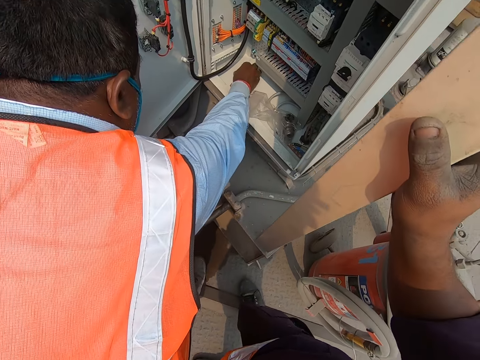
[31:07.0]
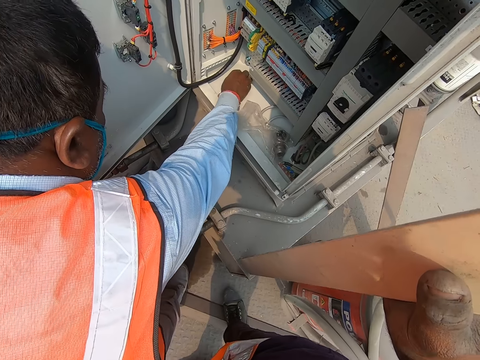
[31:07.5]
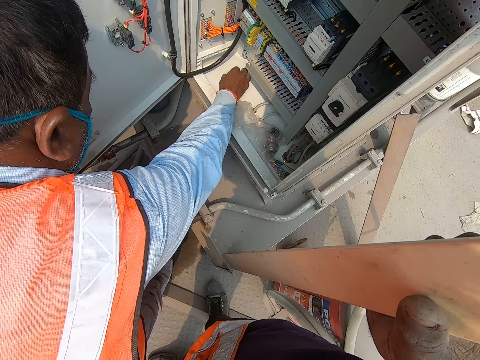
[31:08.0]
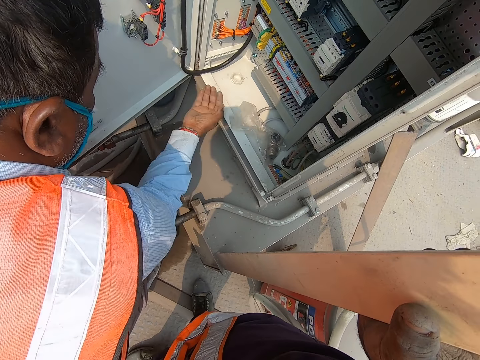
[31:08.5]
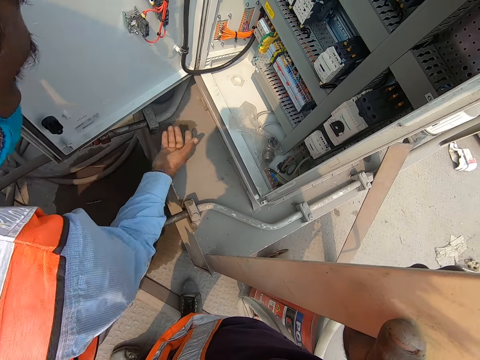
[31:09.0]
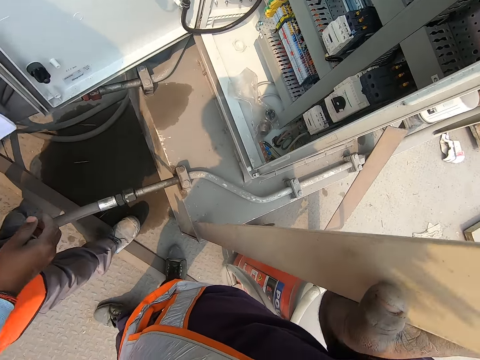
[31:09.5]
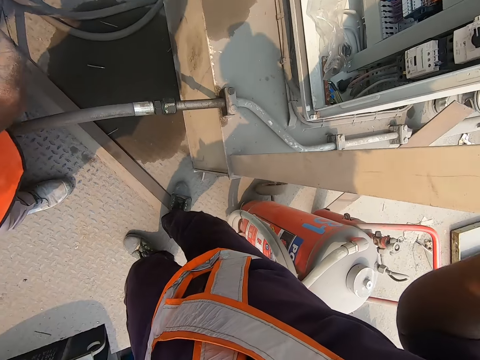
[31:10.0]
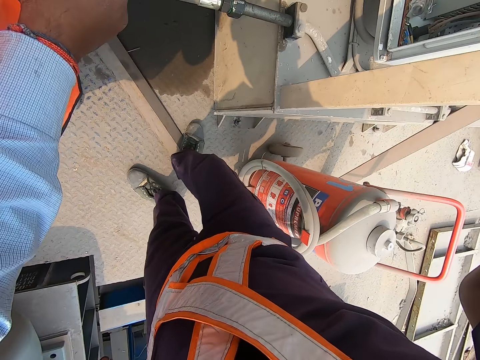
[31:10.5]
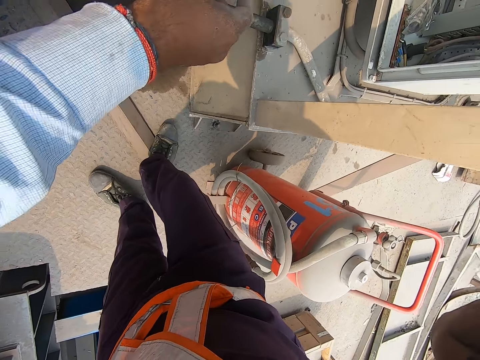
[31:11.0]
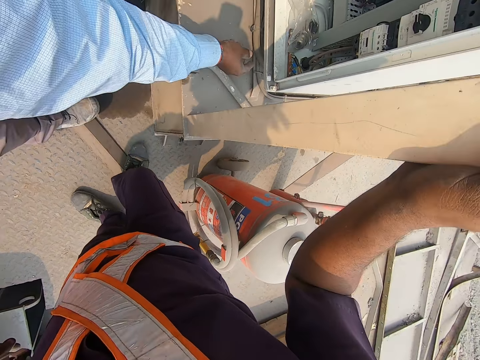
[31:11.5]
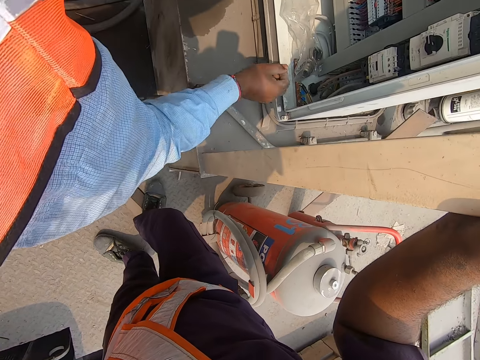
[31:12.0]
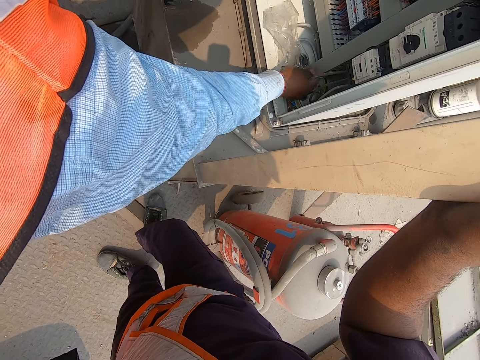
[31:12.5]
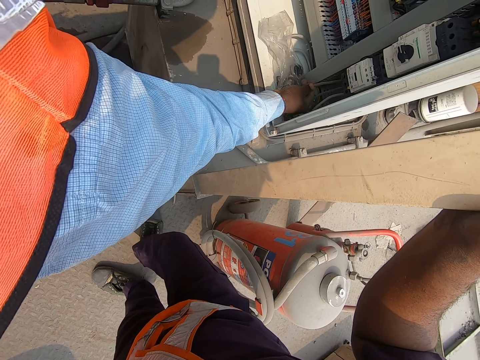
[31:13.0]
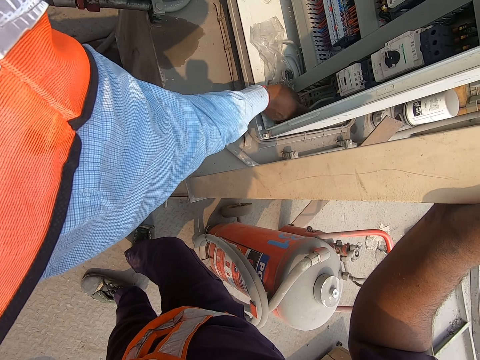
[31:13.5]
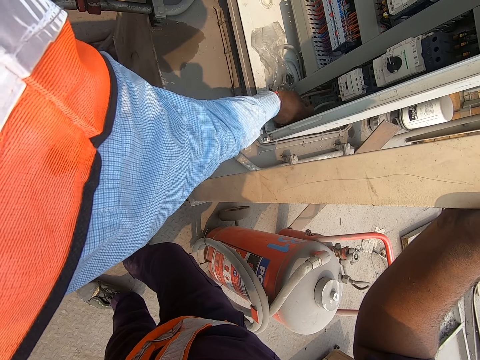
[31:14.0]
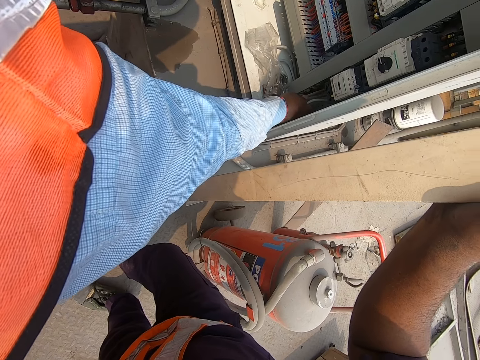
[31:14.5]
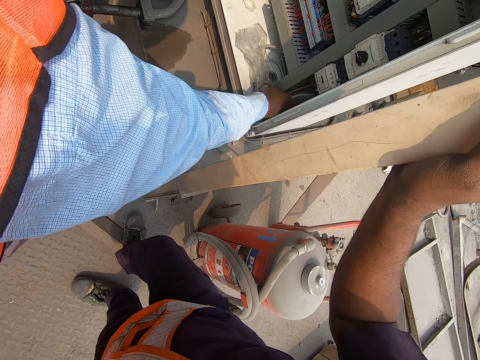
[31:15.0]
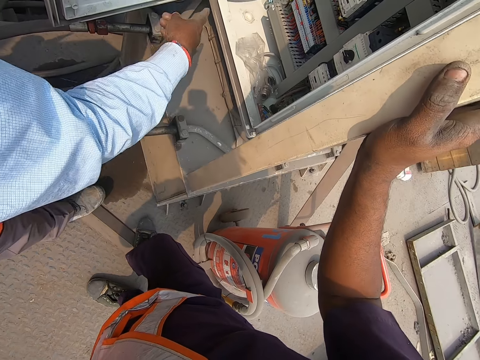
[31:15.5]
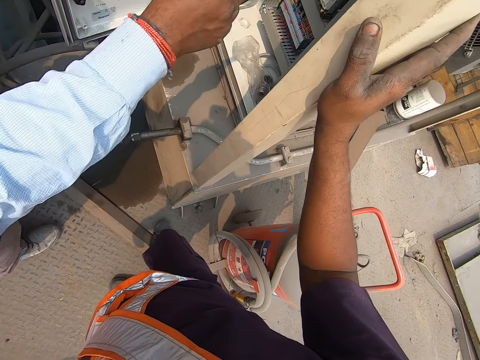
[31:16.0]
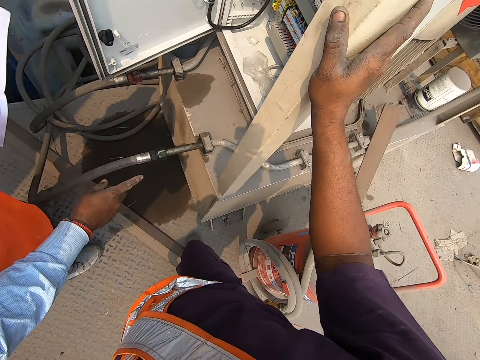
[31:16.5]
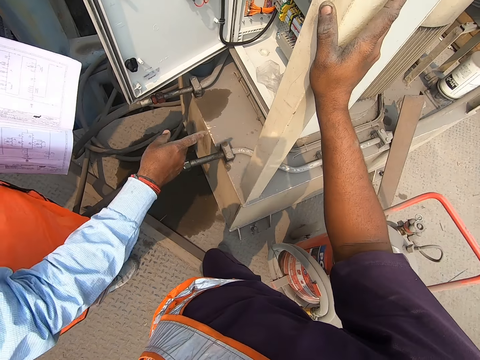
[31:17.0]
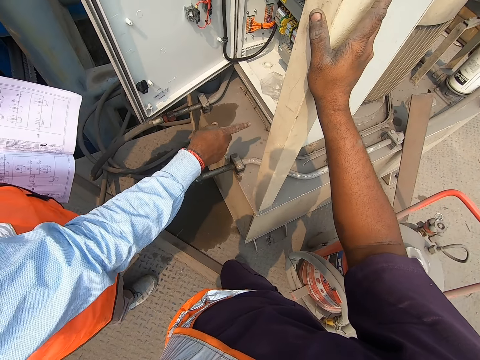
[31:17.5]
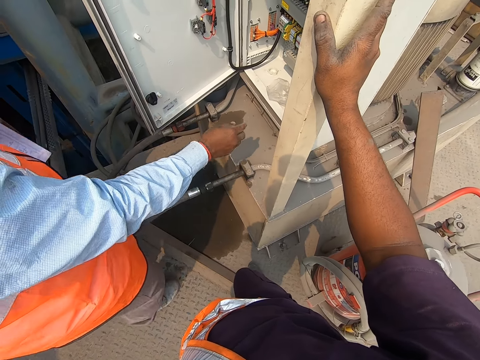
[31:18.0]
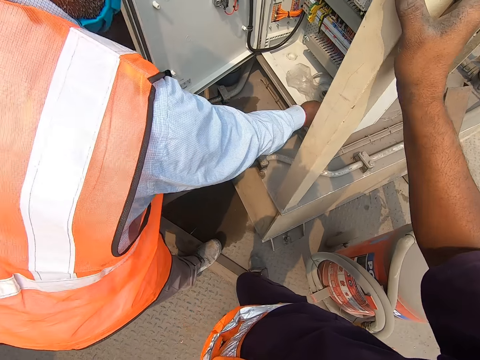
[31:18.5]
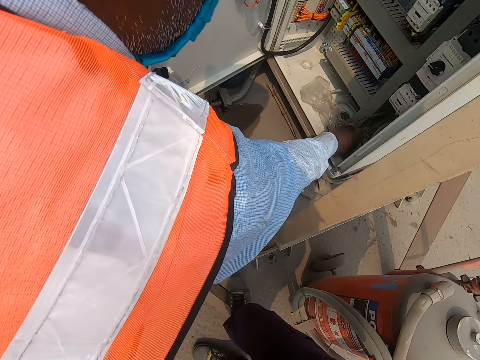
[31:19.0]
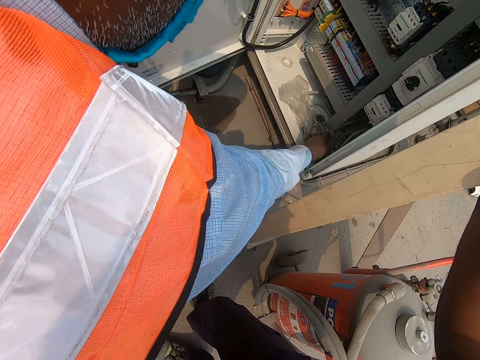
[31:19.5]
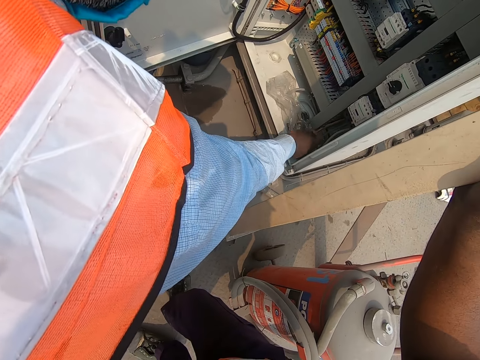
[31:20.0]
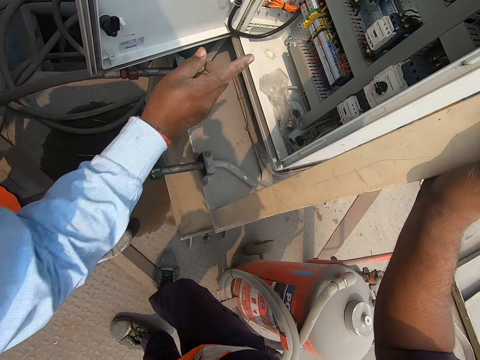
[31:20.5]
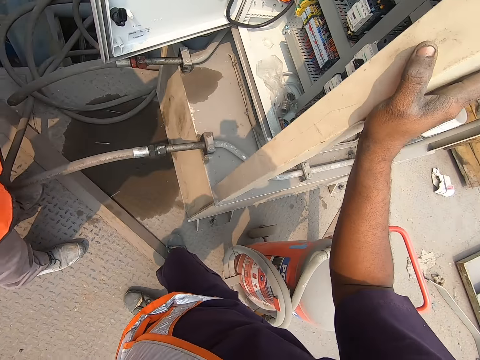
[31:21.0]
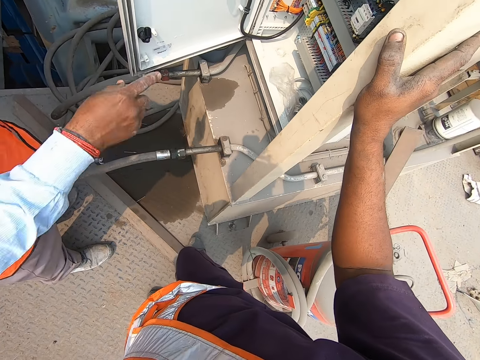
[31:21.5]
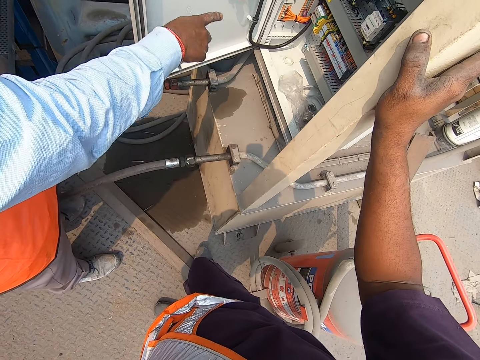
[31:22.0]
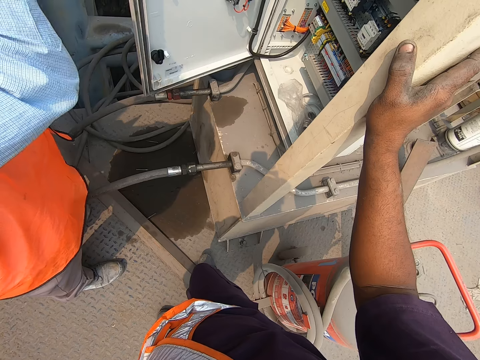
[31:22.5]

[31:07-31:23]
The man places his right hand under the control box. He withdraws his right hand from the control box. The camera wearer converses with the man. The man demonstrates to the camera wearer with the control box. He touches the machine. The camera wearer converses with the man. The man demonstrates to the camera wearer with the control box. The camera wearer converses with the man.

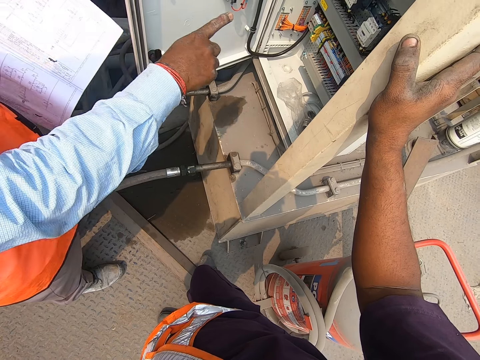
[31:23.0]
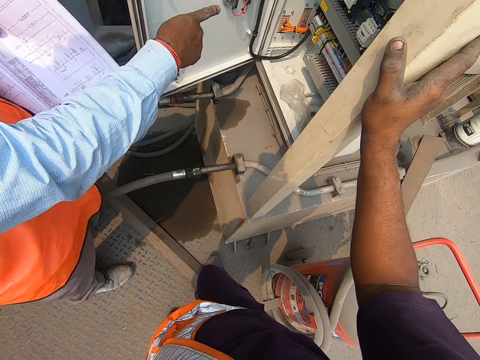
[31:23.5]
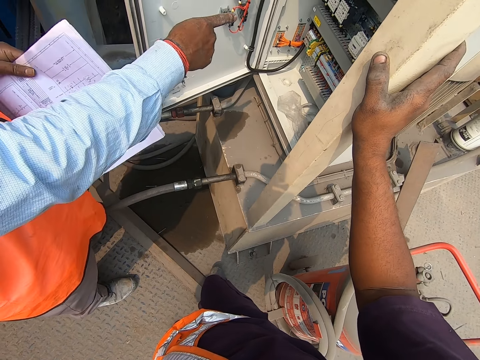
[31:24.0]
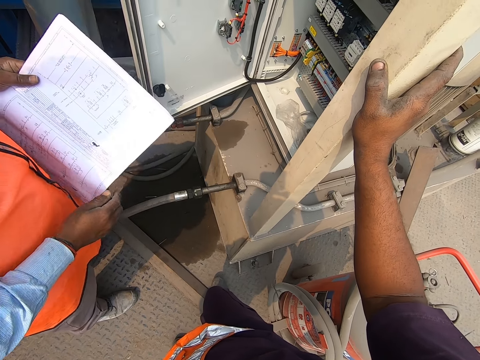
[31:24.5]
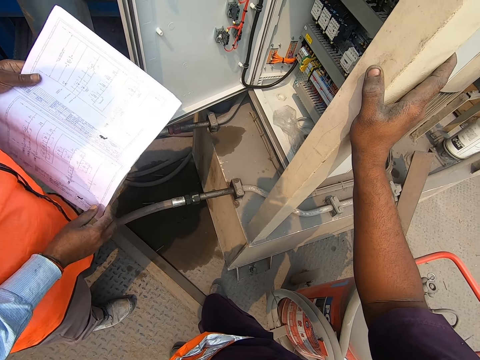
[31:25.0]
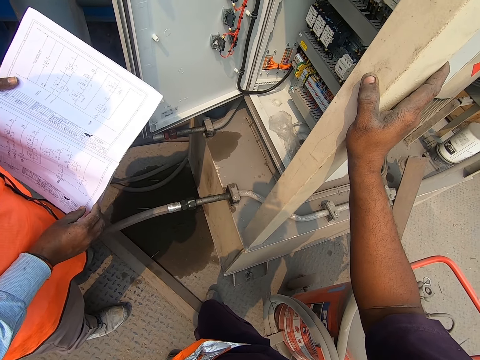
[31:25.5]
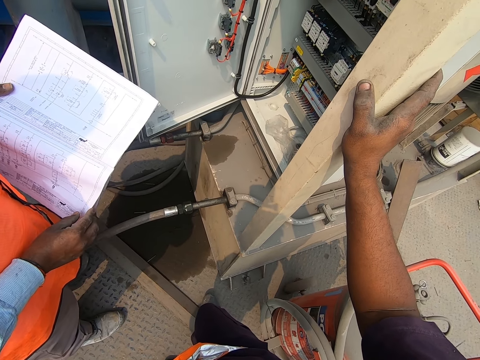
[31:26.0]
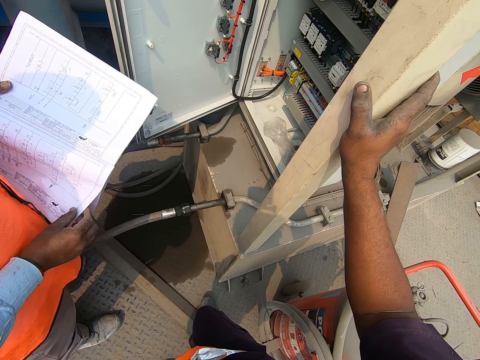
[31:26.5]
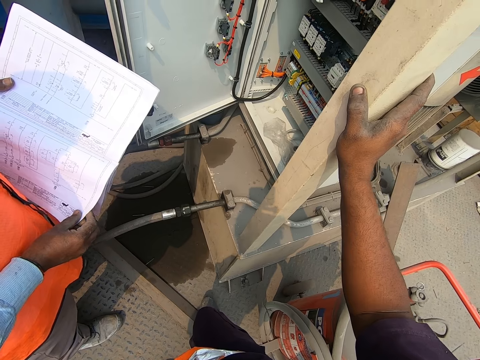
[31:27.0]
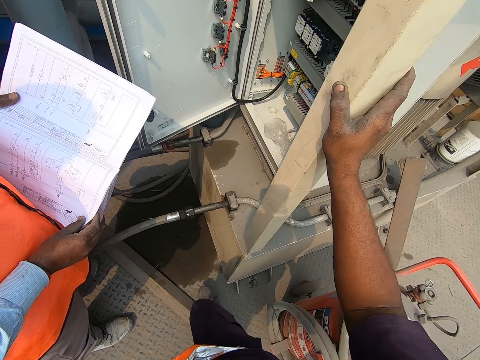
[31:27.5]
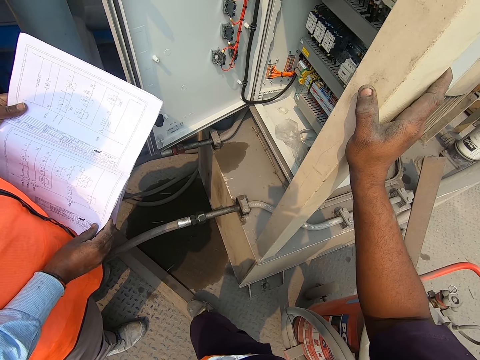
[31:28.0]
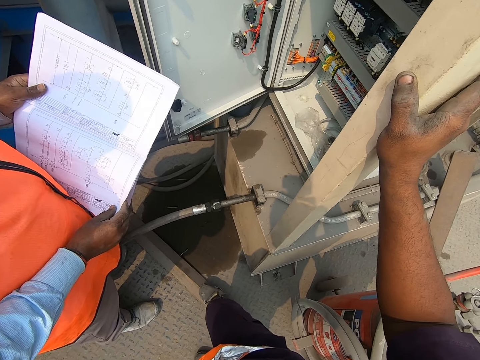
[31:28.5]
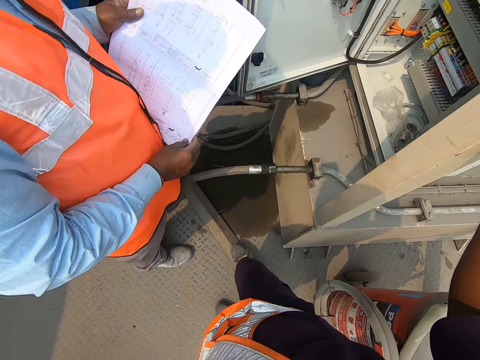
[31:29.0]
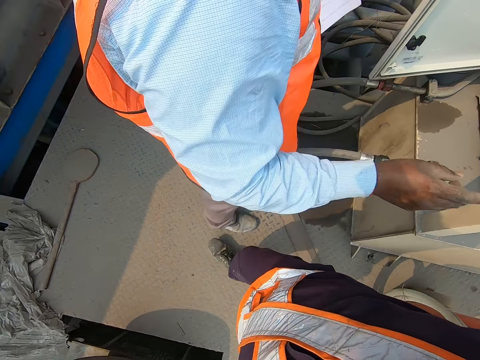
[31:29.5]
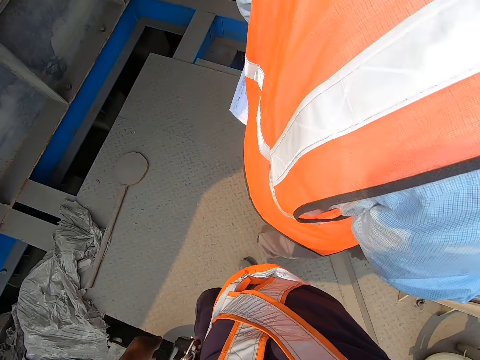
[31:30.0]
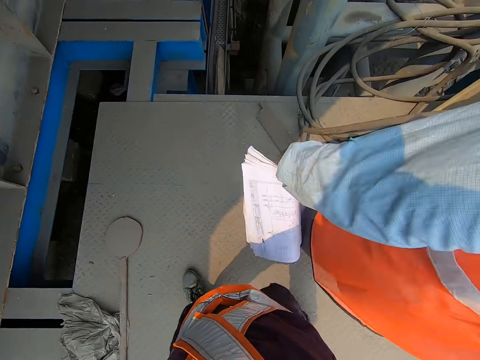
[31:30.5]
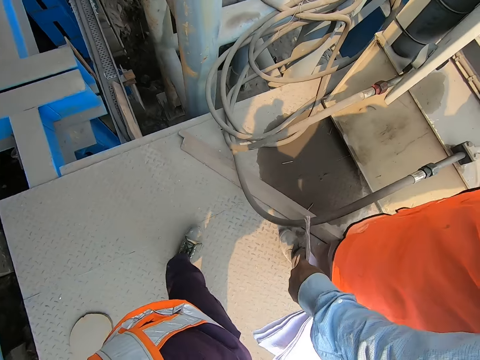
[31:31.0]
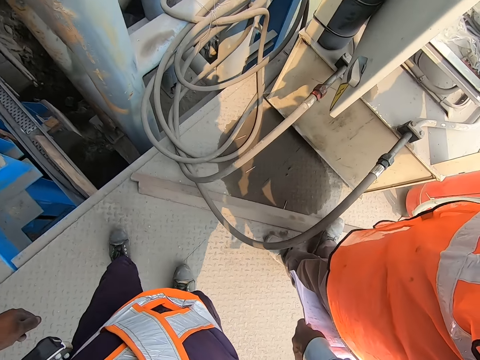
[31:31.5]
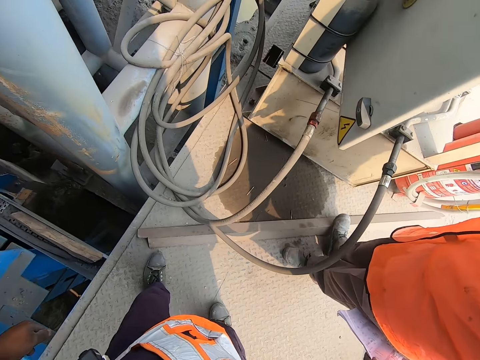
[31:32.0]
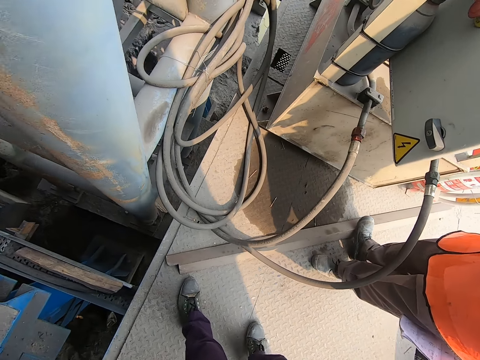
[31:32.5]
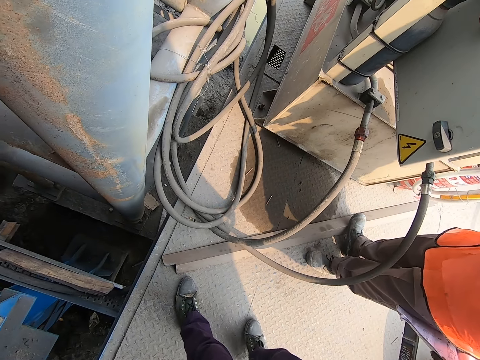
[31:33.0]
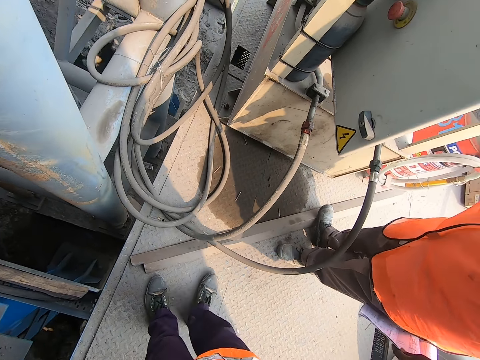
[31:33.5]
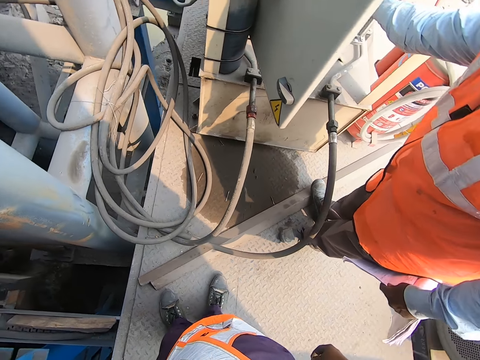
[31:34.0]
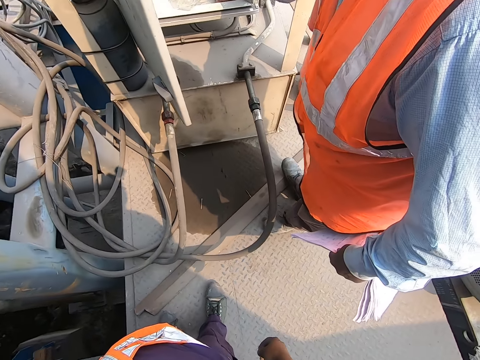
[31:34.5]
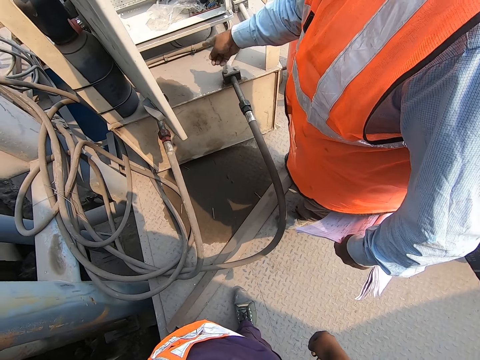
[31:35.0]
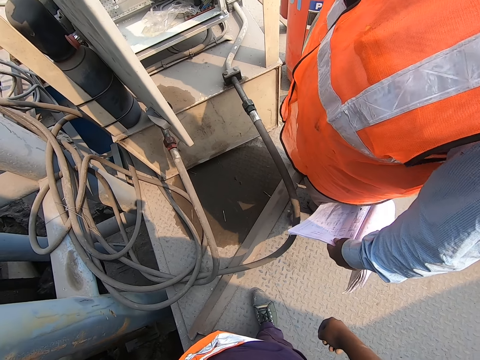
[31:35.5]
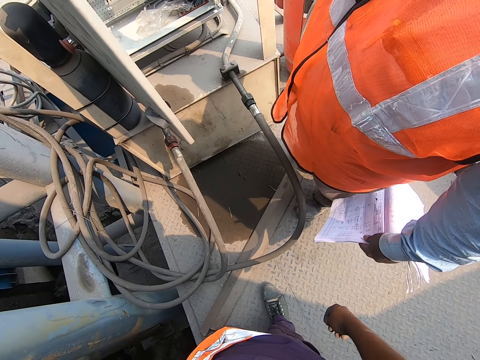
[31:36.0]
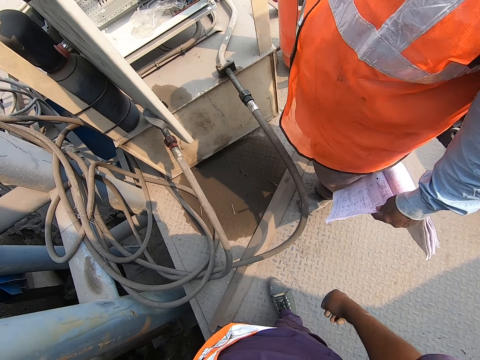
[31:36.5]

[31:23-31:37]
The man holds the book with his hands. The camera wearer walks towards an oil pipeline. They converse with the man. They stare at the machine.
